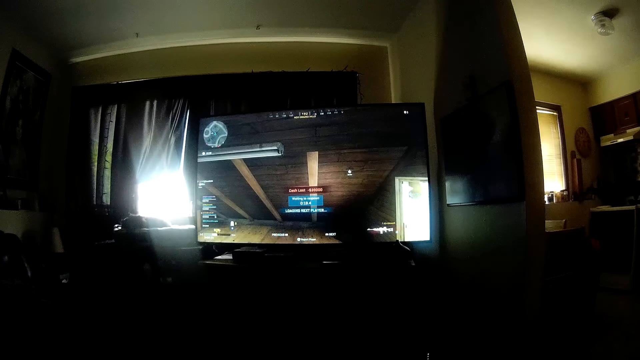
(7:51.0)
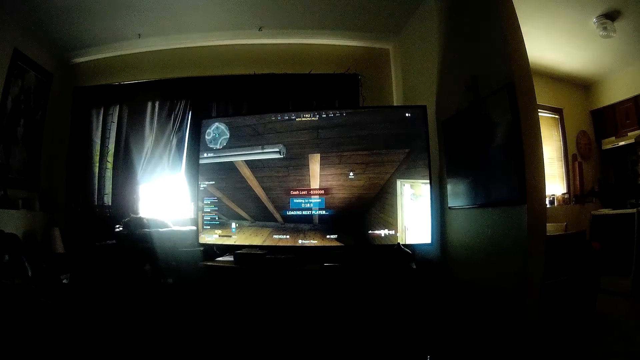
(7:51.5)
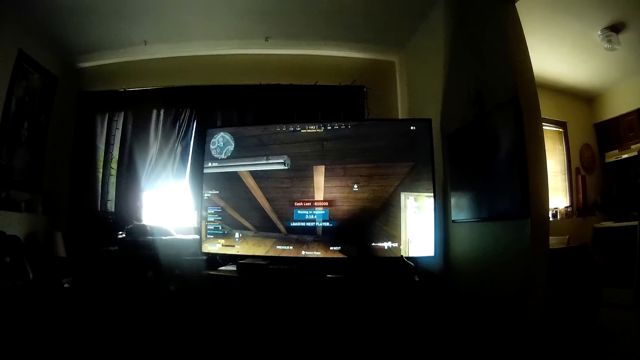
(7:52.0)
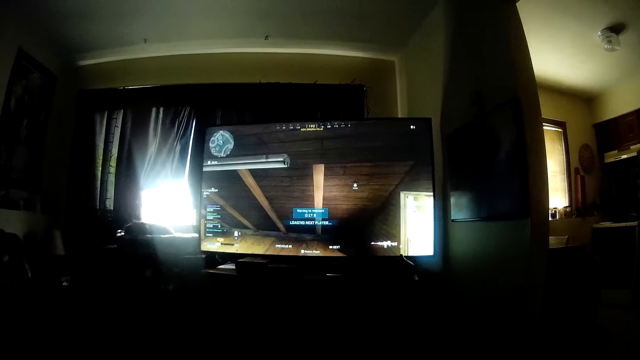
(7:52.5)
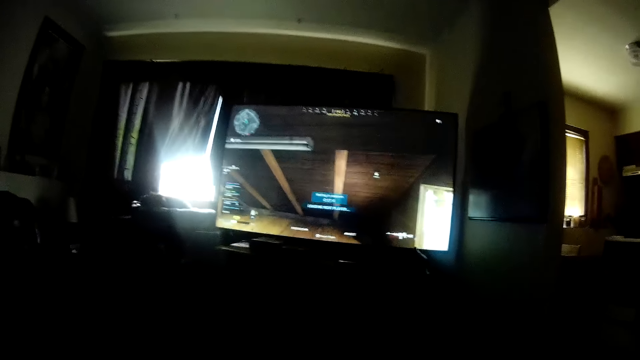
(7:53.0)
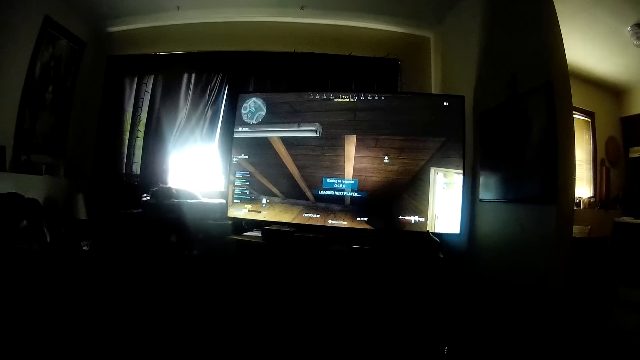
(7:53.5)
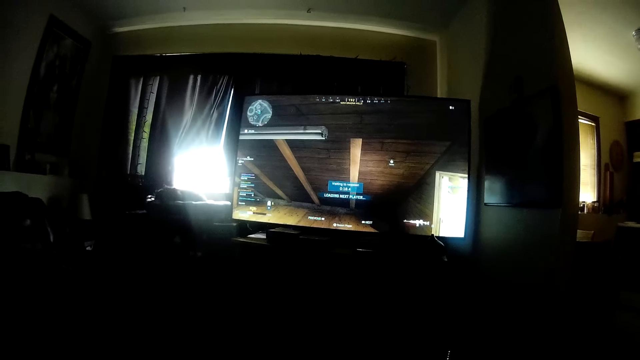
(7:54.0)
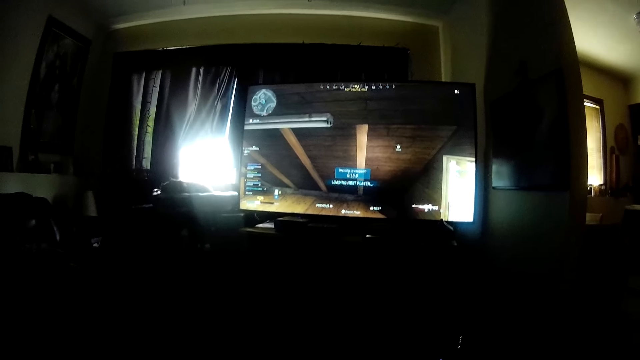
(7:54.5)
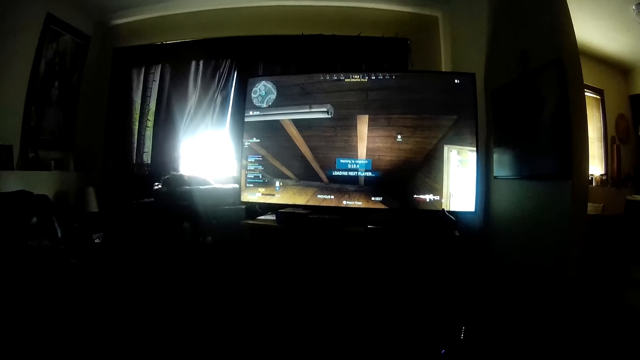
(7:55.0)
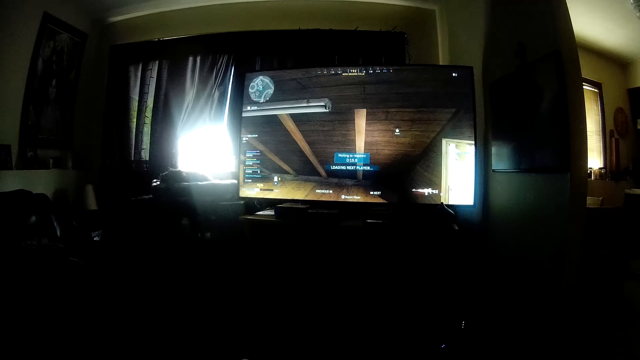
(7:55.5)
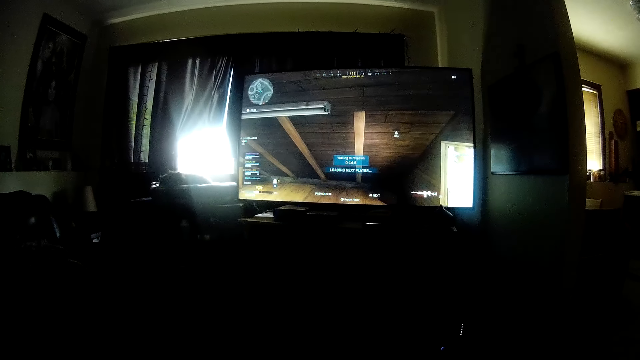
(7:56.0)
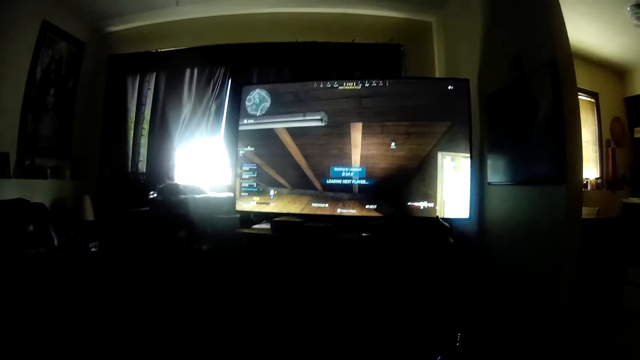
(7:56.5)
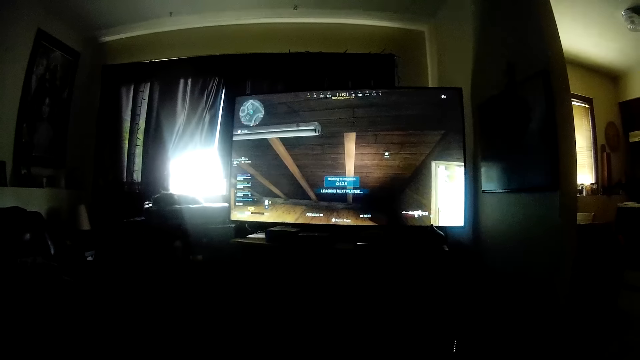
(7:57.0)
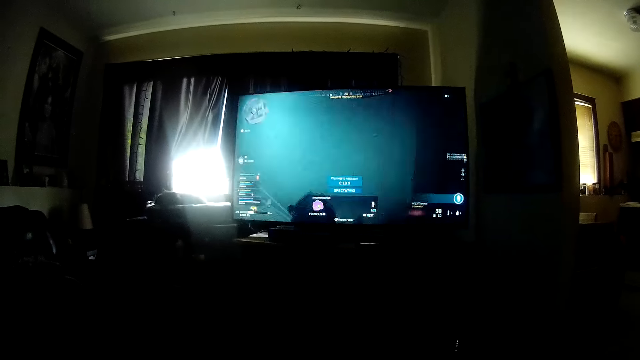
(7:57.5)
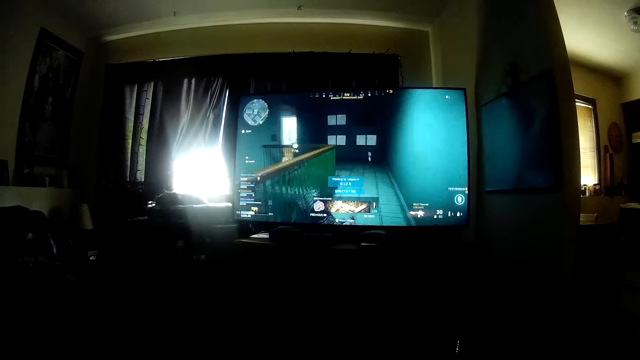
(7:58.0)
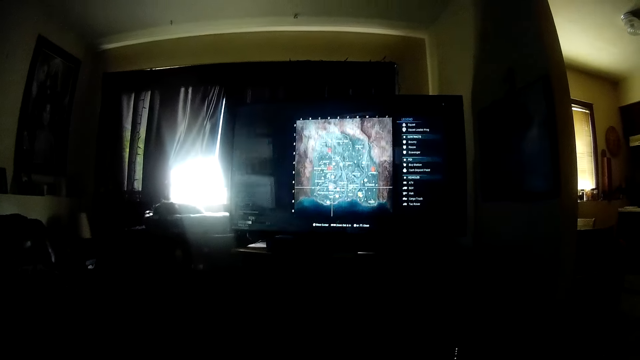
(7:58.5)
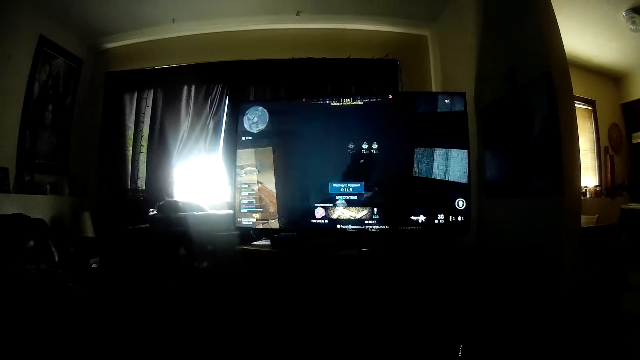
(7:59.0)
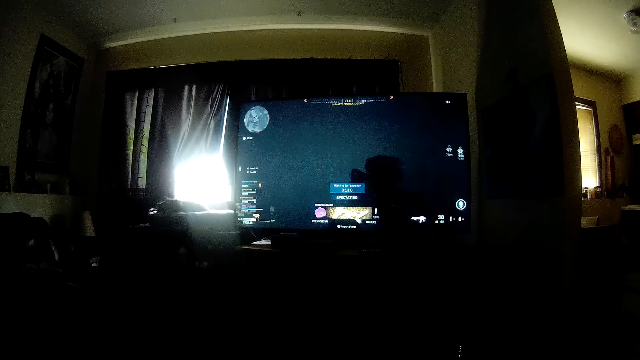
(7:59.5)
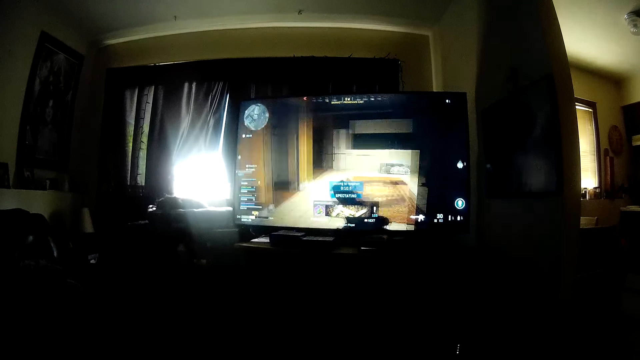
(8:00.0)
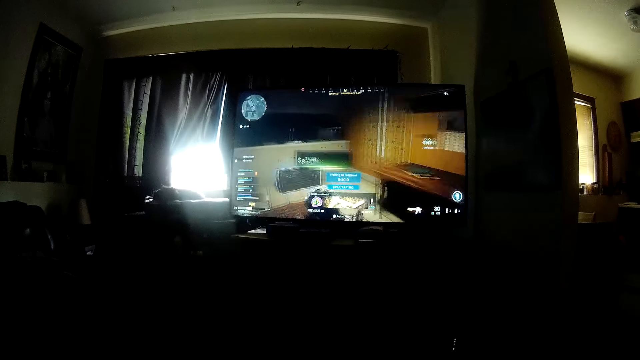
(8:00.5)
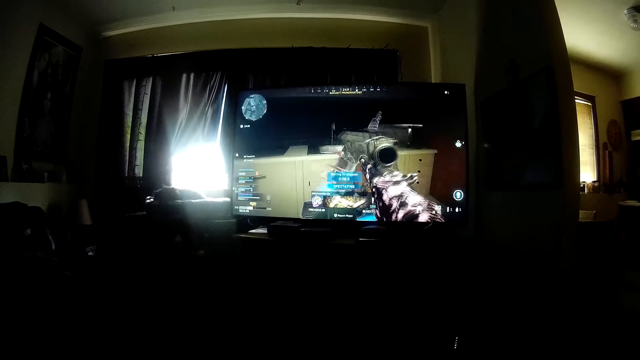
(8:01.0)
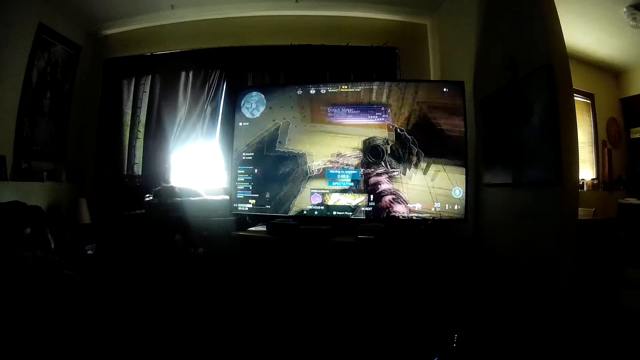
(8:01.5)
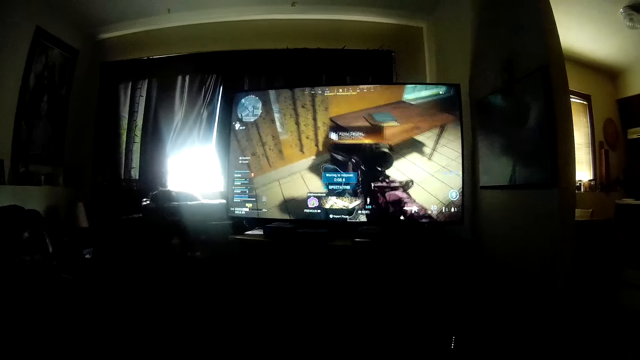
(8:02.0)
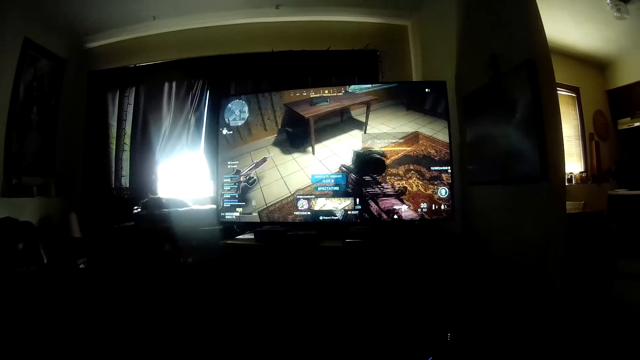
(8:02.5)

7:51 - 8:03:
The camera wearer operates a television with a hand.

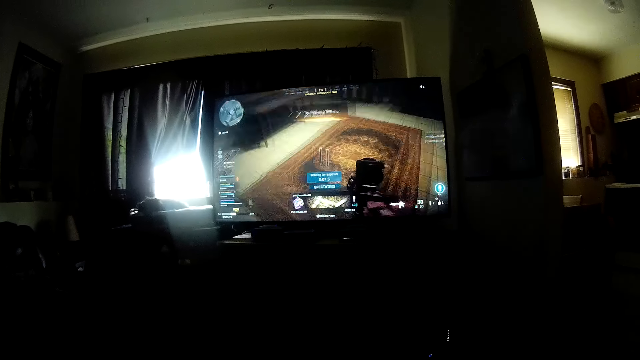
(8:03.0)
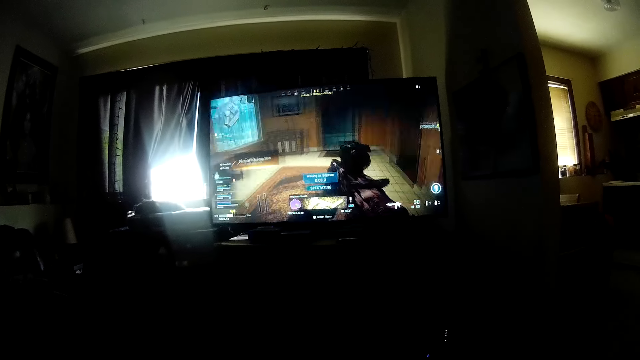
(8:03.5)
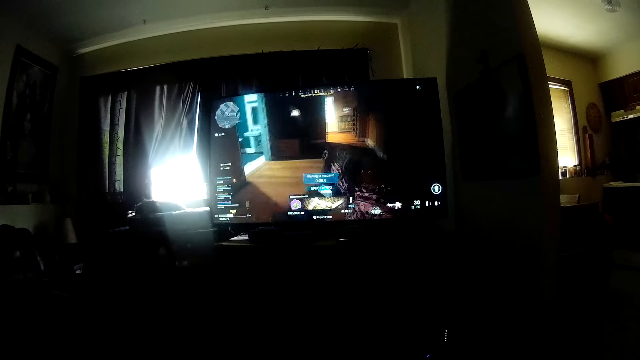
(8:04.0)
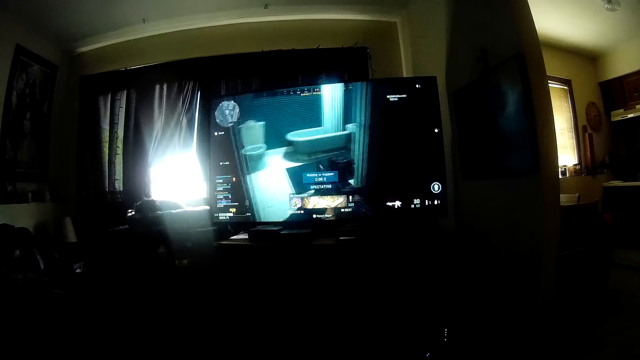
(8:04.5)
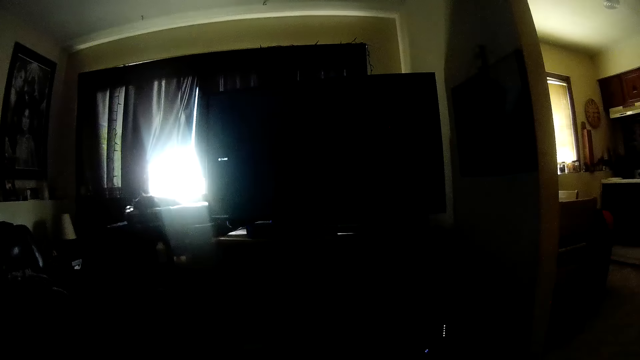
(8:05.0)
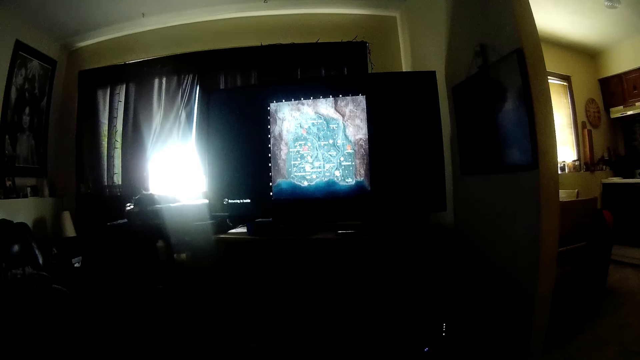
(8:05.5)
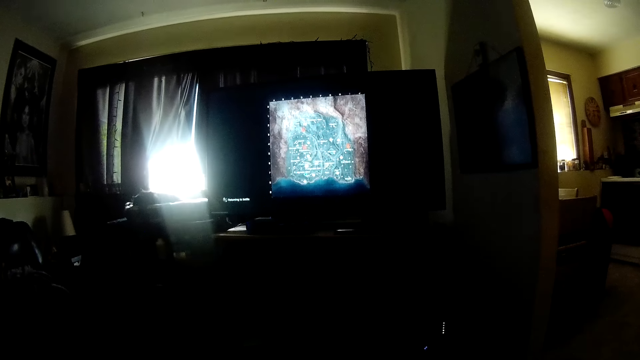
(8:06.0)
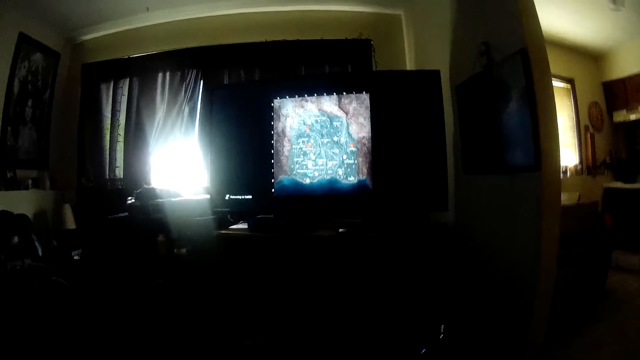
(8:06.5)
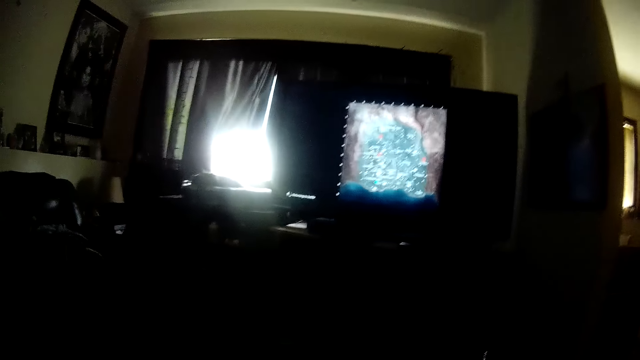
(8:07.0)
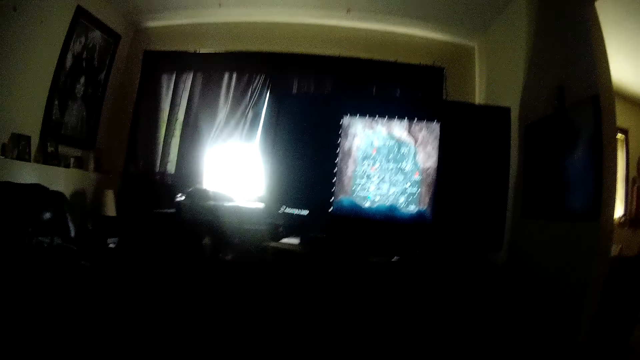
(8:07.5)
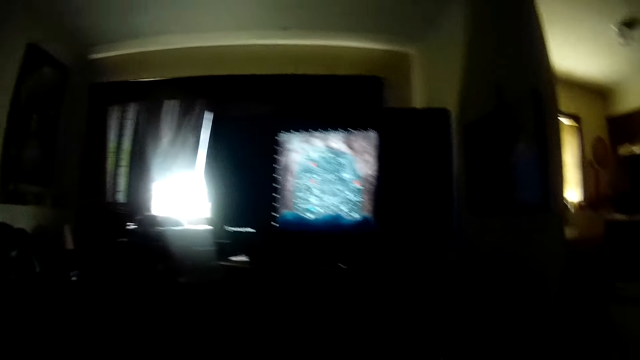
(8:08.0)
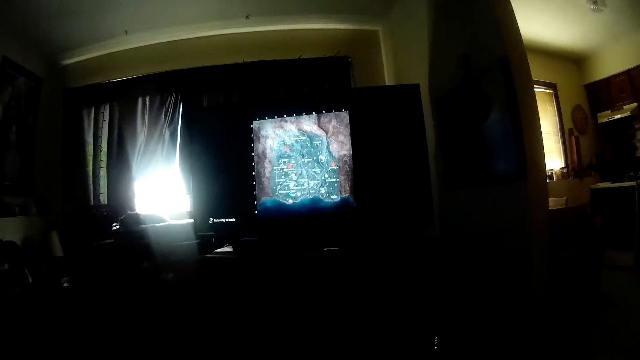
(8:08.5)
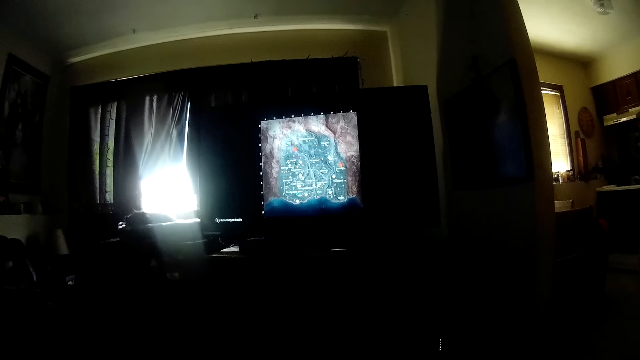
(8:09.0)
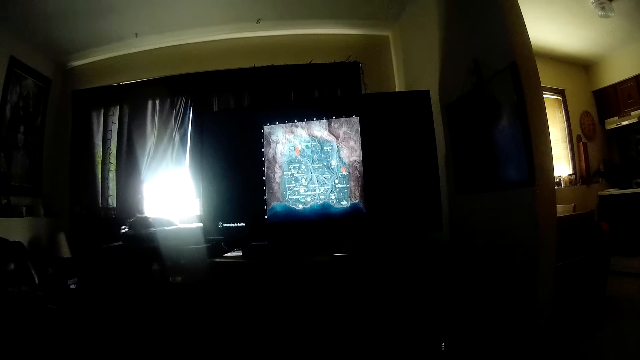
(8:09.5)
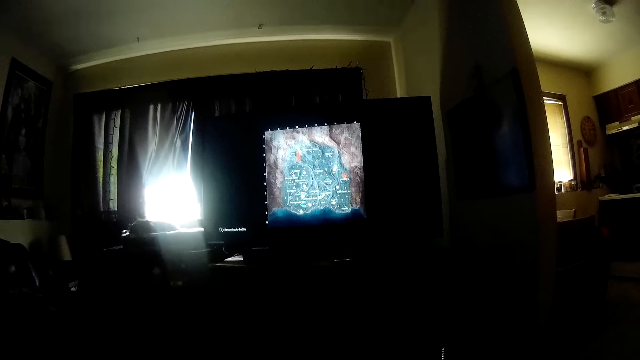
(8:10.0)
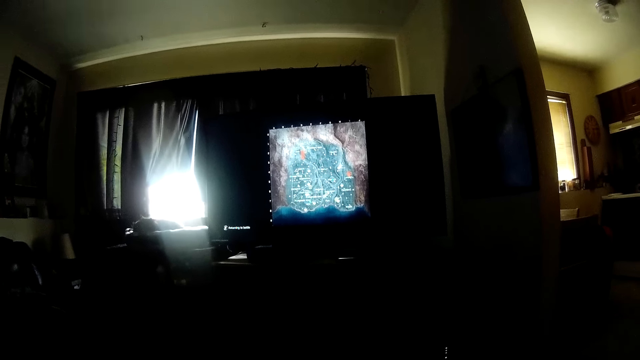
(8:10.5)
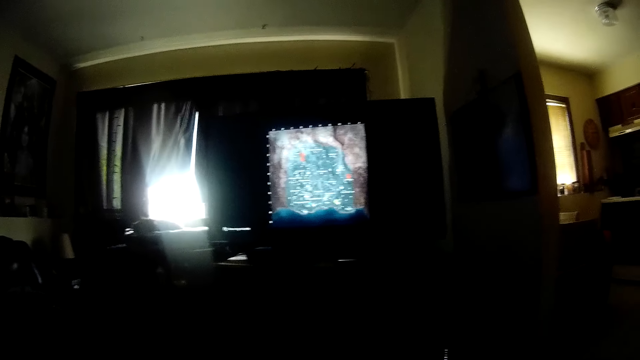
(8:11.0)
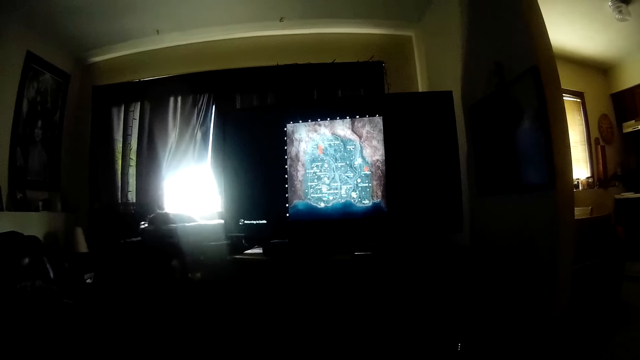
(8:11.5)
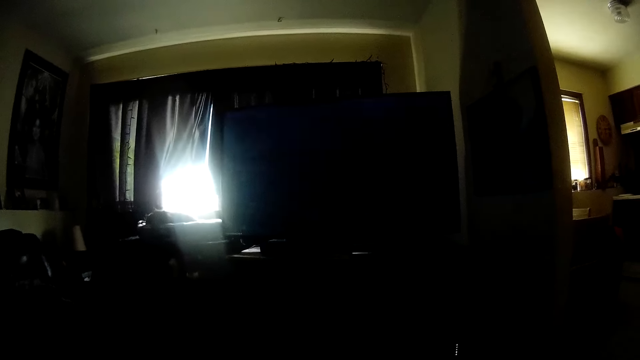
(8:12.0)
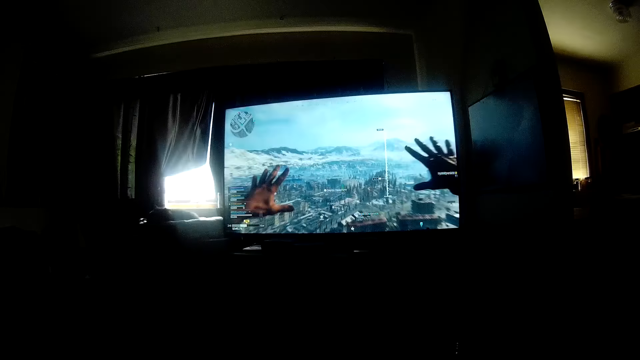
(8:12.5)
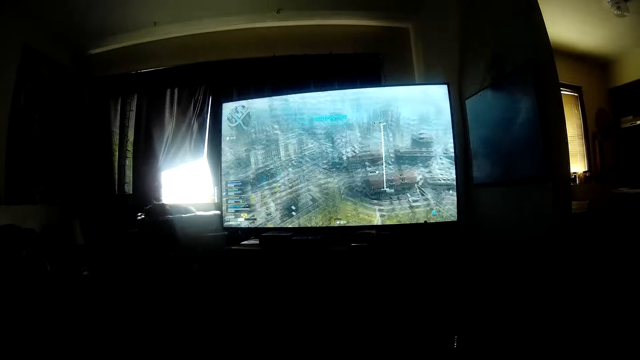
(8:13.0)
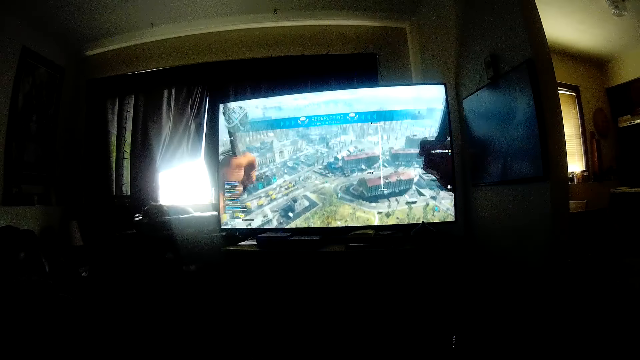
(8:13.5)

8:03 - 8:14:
The camera wearer looks around a room.
